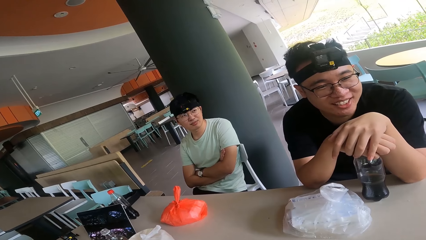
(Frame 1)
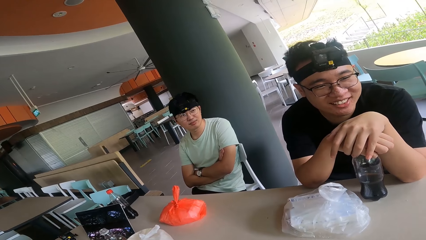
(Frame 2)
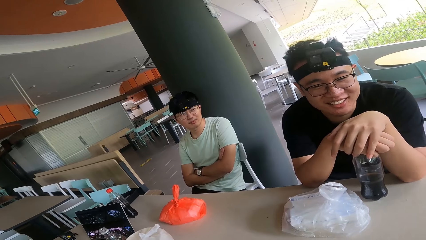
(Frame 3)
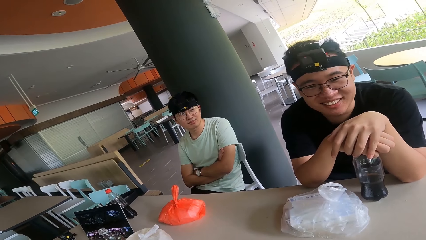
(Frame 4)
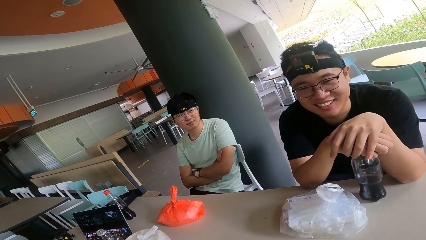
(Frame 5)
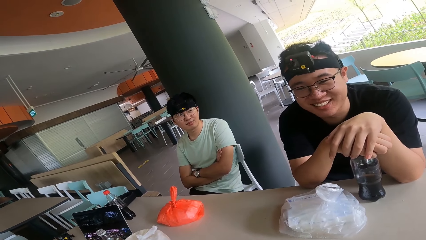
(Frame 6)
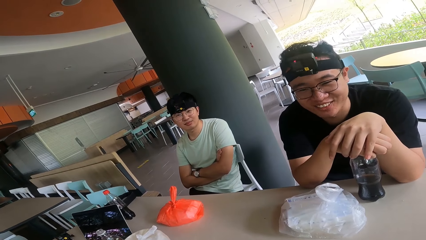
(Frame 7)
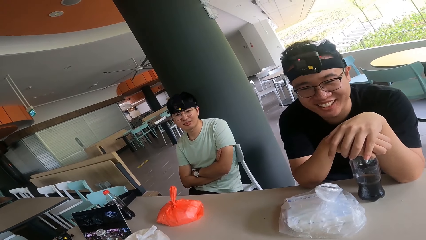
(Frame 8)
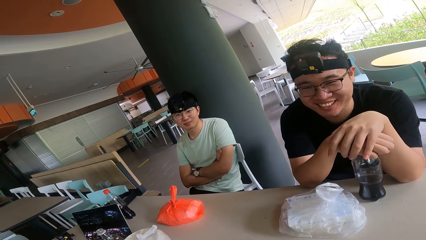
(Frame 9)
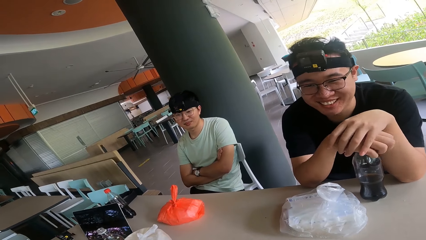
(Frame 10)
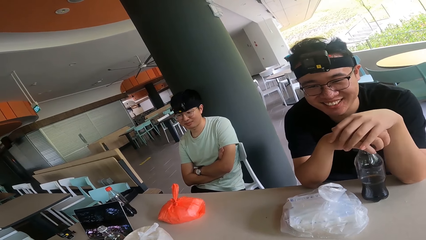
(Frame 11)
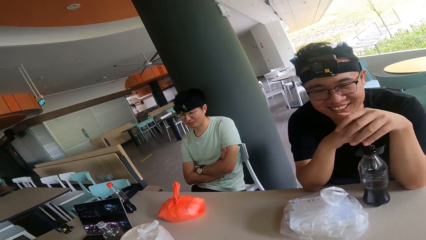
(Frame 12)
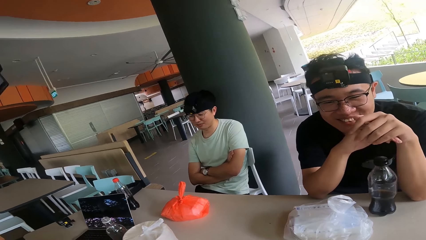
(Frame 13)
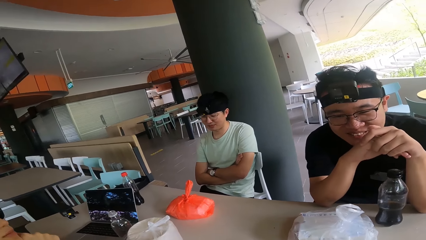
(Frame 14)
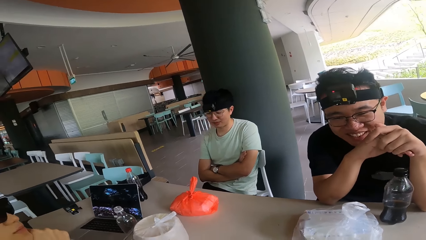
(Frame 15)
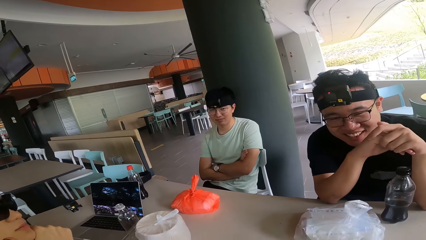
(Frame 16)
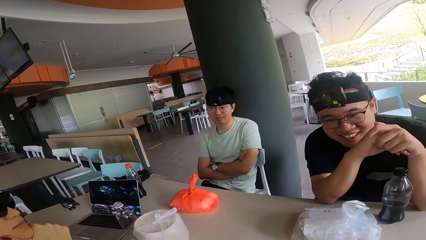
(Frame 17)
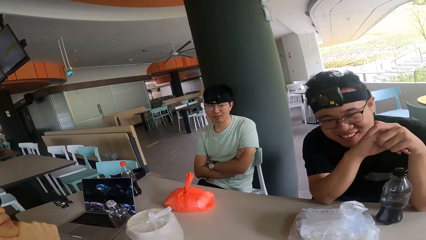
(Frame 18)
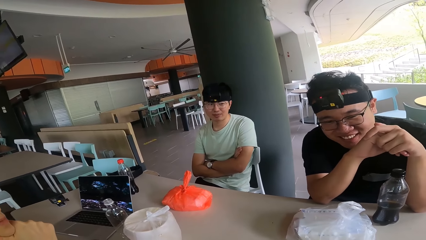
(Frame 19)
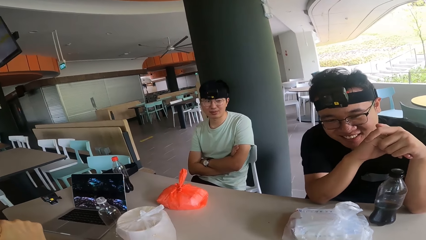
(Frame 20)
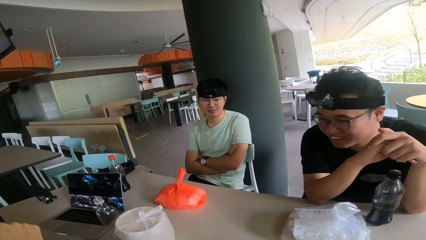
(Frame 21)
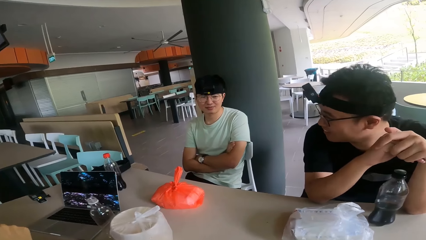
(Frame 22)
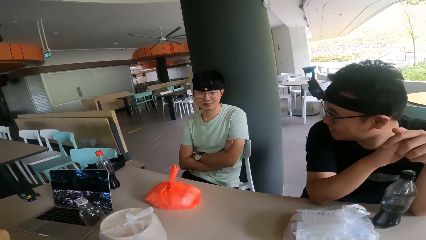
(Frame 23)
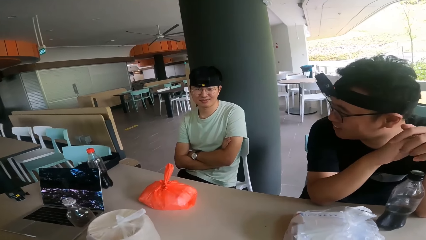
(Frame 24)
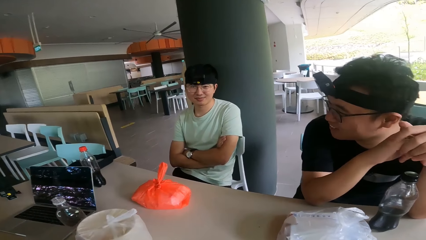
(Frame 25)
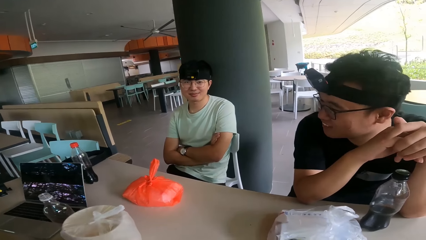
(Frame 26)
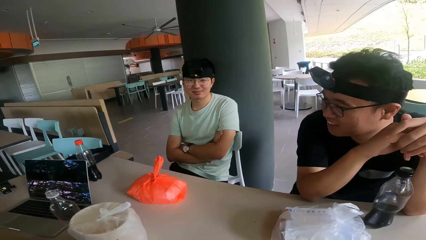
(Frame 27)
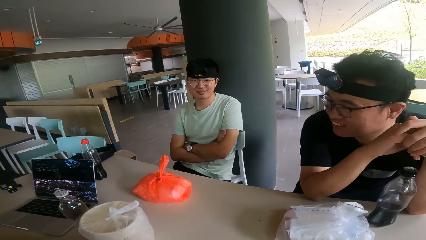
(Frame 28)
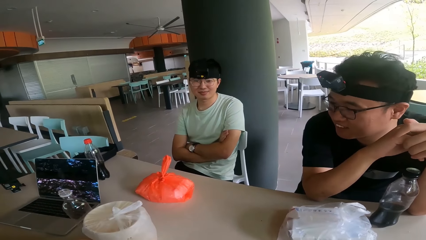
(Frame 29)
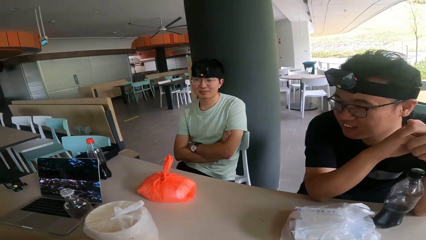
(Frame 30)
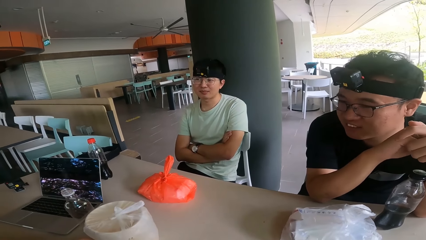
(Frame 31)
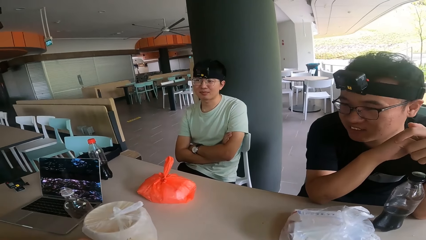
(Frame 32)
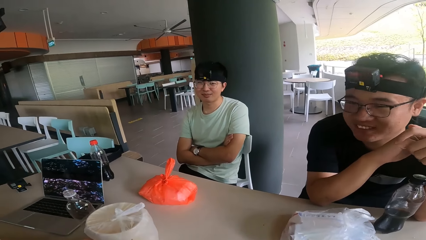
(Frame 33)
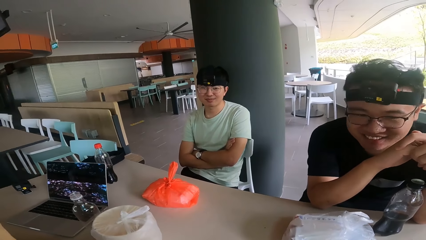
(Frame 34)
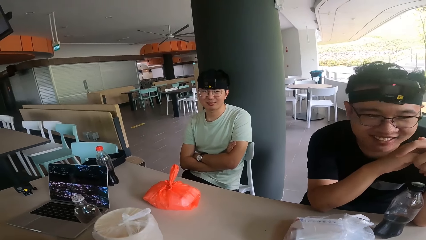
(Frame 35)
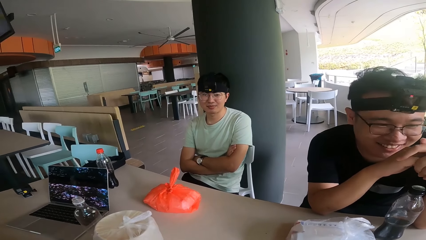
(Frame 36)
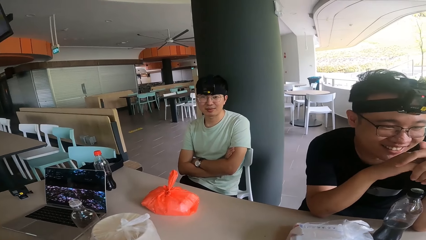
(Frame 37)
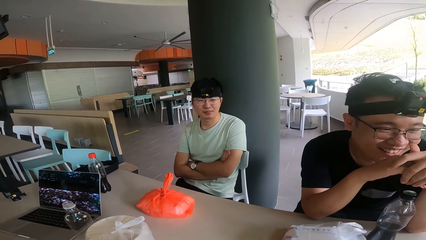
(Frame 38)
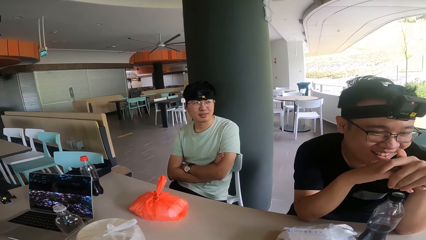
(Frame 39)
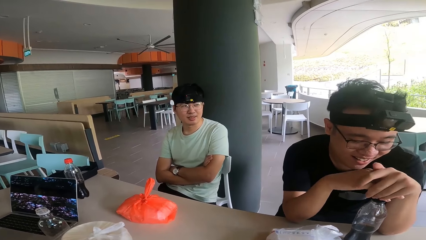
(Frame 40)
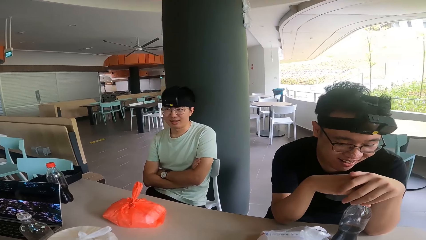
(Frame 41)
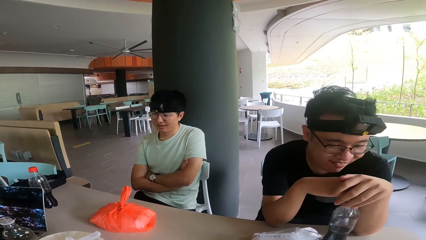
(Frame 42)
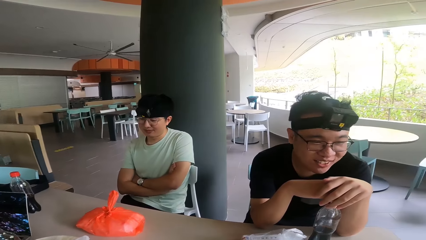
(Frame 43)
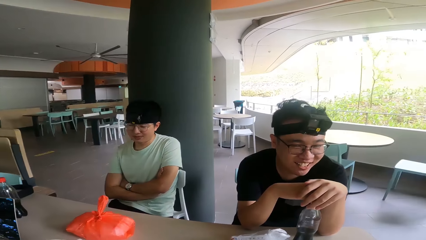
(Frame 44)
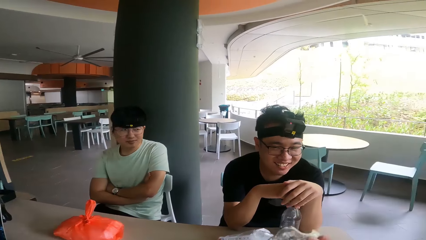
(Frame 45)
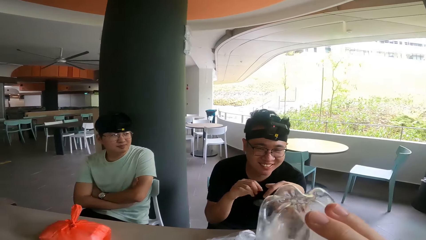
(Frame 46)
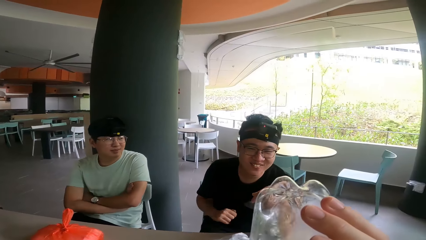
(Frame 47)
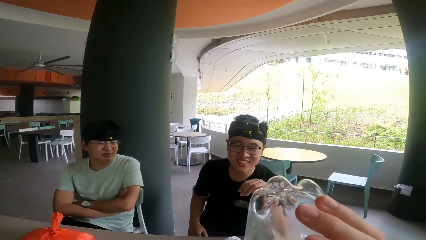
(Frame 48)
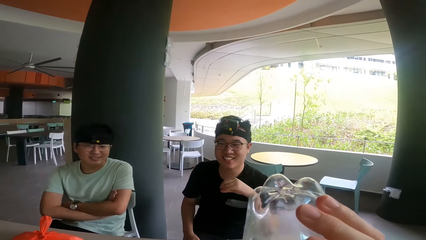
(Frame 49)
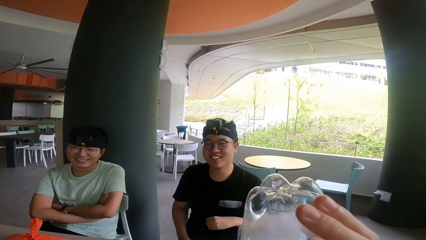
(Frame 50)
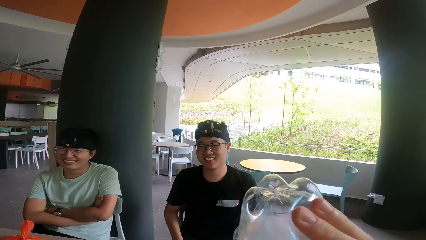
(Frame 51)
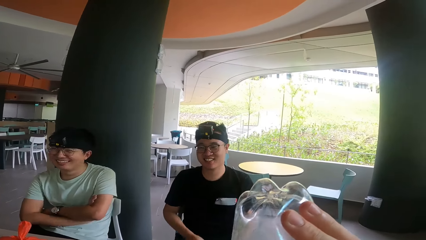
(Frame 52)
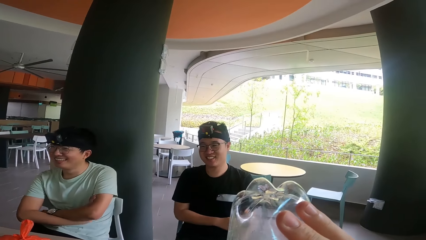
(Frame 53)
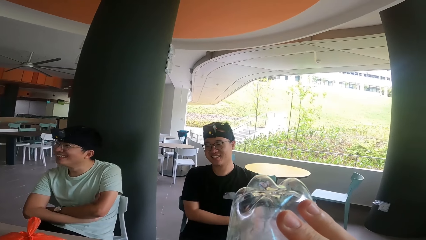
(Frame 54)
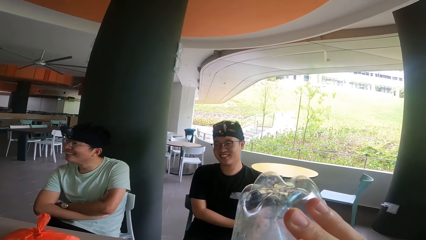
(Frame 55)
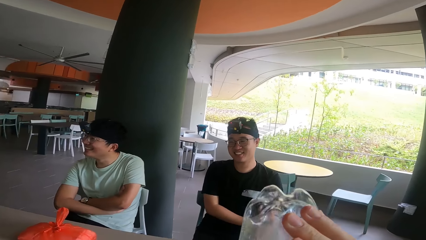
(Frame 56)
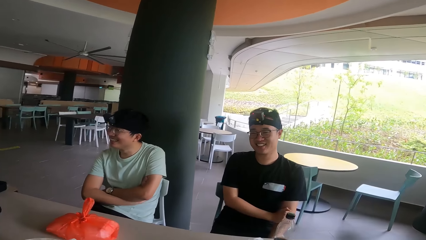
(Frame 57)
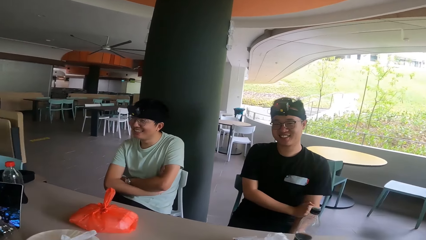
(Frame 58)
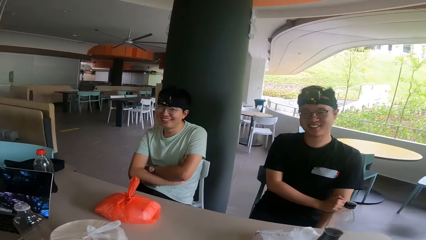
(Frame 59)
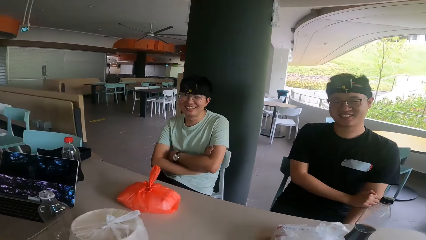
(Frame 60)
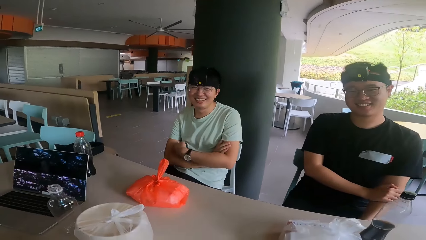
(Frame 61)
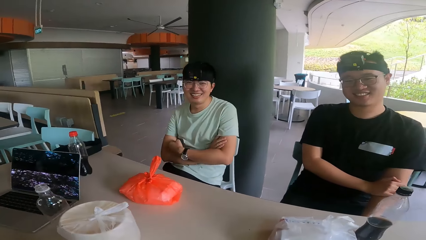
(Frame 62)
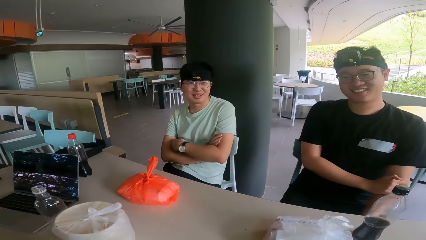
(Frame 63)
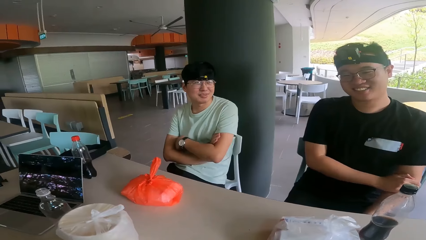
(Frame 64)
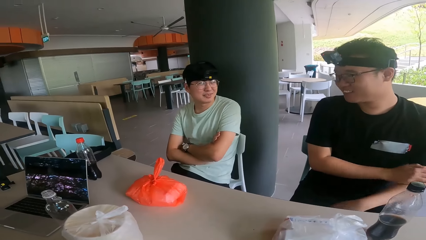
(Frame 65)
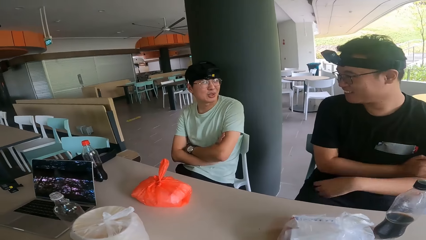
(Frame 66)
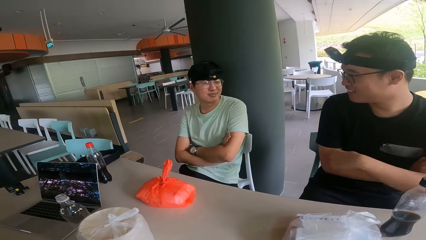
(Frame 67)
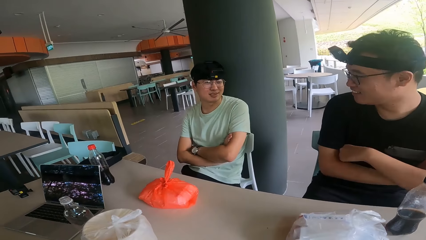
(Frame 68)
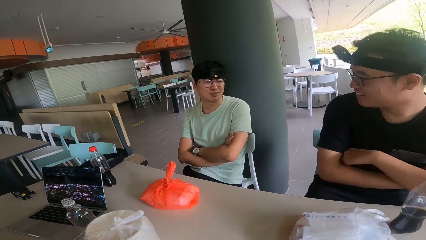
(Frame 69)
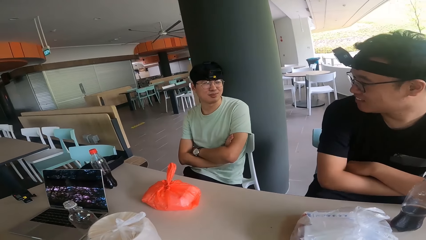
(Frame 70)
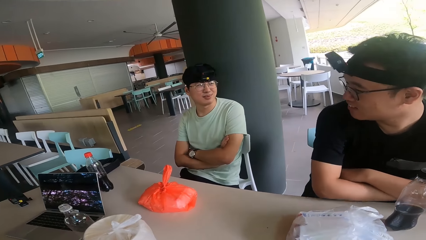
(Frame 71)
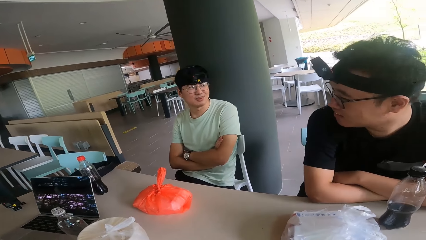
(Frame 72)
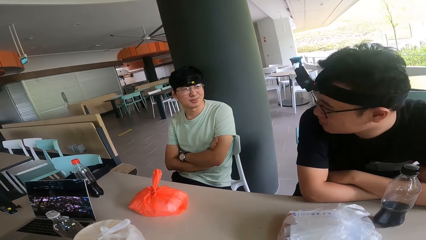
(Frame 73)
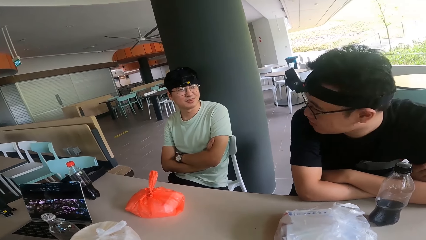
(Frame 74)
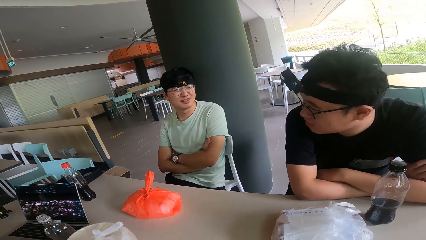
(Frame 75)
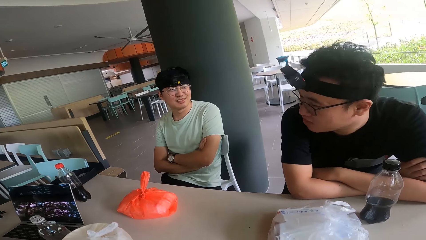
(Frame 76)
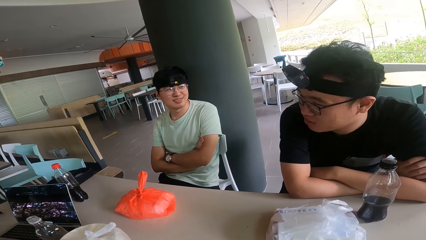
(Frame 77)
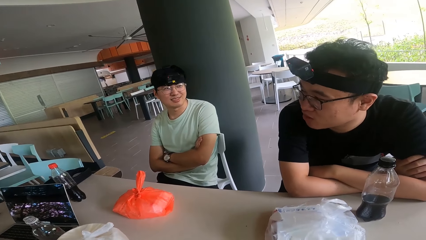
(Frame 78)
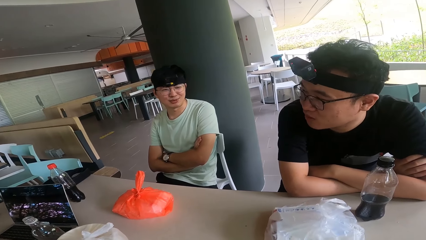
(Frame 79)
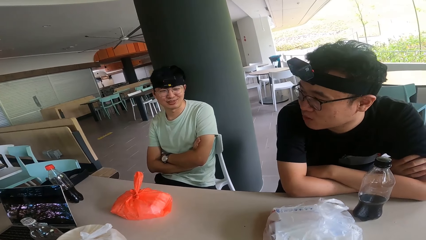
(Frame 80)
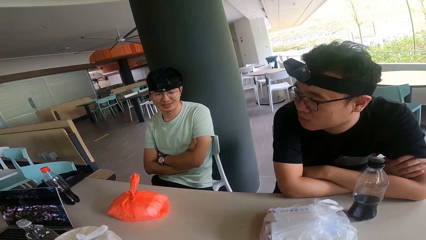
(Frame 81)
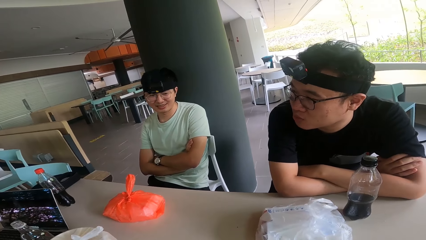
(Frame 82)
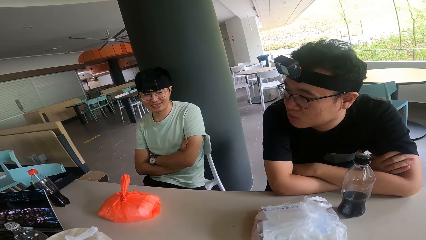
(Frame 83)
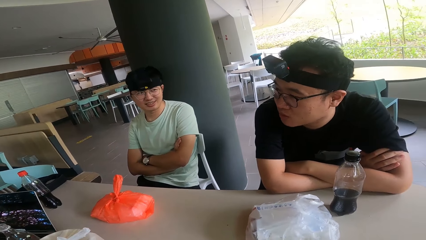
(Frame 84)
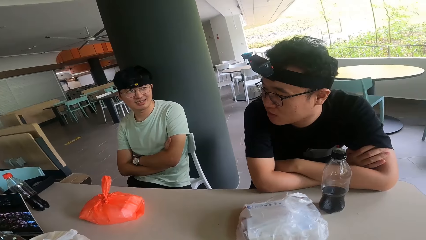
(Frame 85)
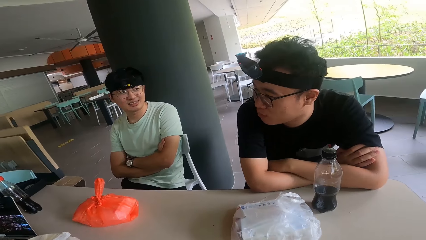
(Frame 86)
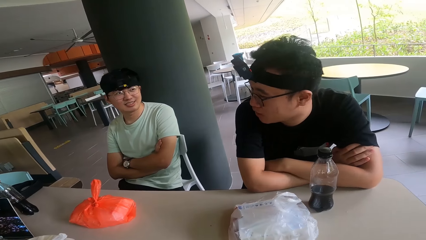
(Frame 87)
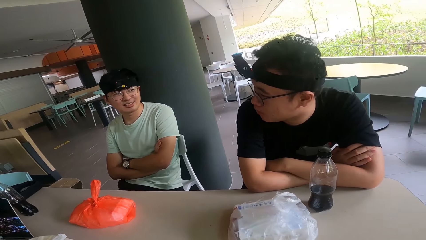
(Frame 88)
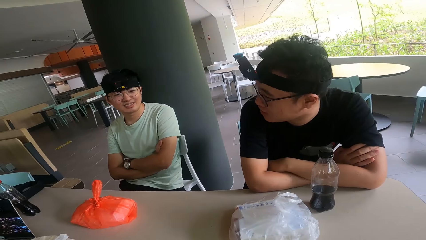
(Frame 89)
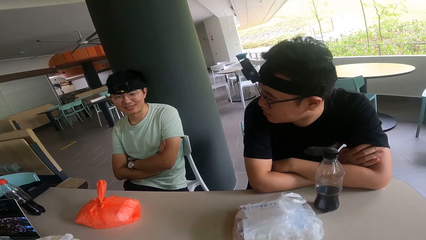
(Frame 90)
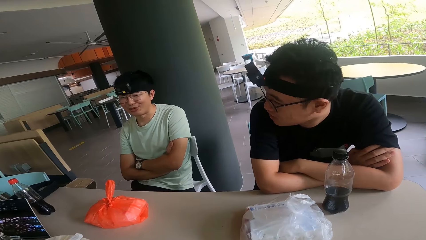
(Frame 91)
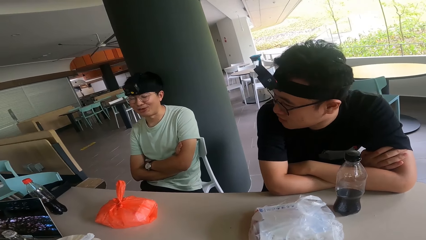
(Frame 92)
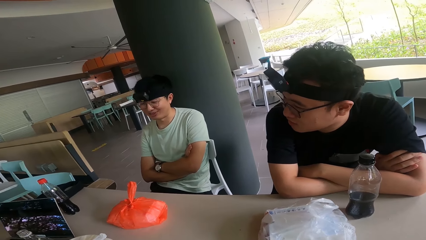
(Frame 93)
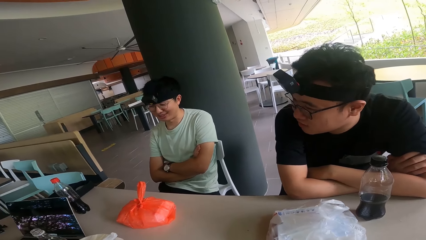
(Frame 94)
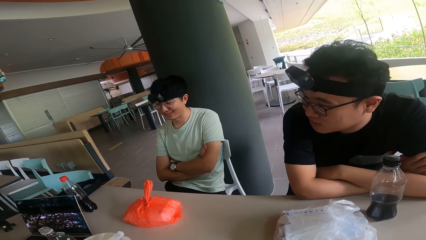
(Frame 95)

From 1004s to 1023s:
The camera wearer drinks water.
